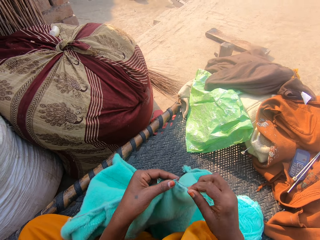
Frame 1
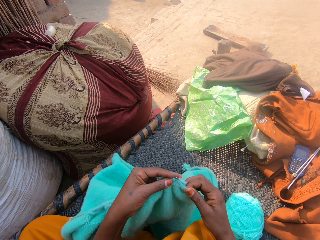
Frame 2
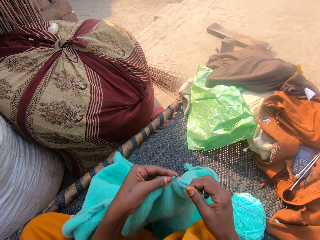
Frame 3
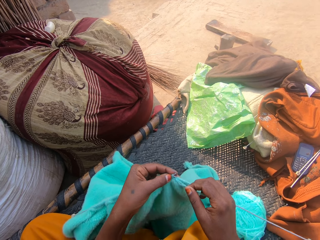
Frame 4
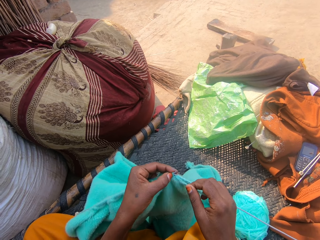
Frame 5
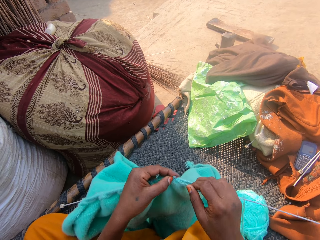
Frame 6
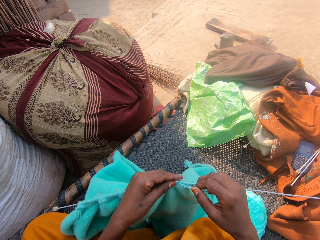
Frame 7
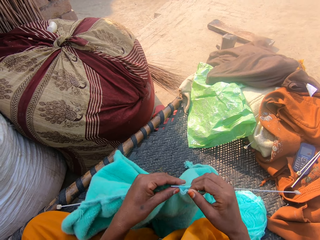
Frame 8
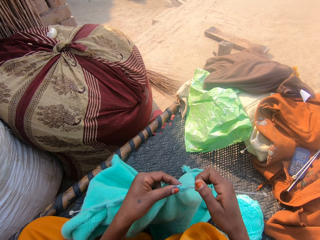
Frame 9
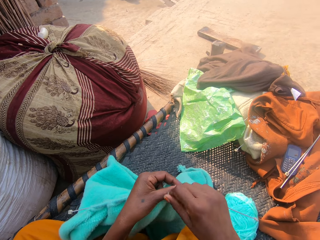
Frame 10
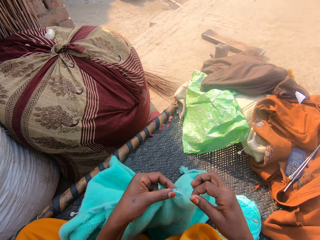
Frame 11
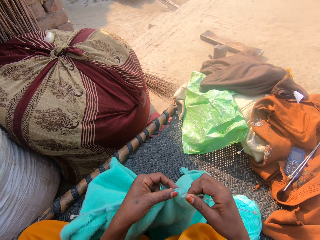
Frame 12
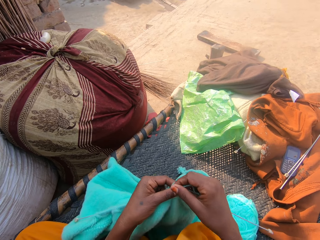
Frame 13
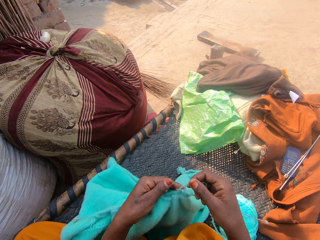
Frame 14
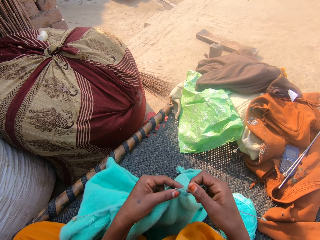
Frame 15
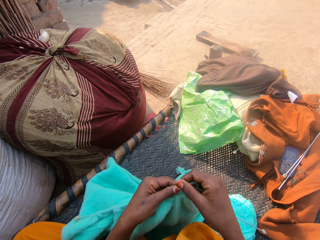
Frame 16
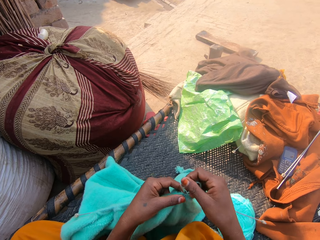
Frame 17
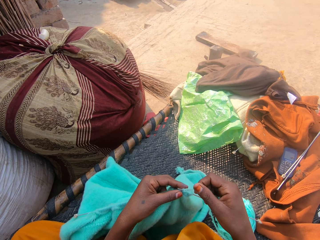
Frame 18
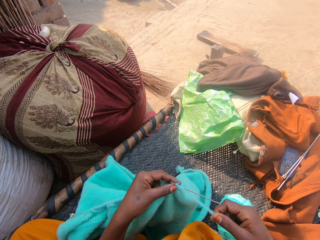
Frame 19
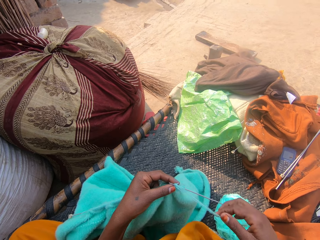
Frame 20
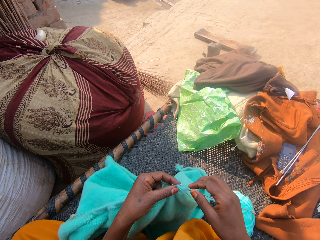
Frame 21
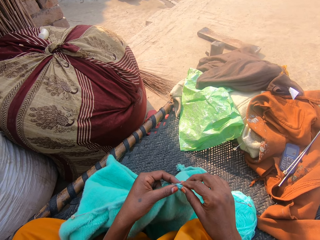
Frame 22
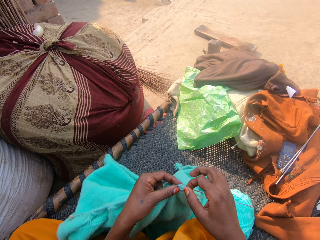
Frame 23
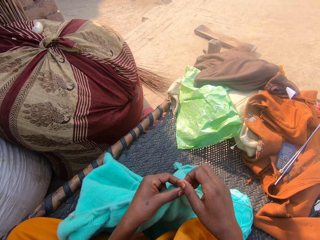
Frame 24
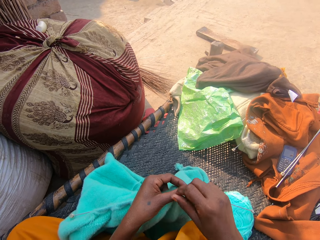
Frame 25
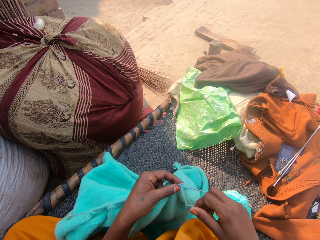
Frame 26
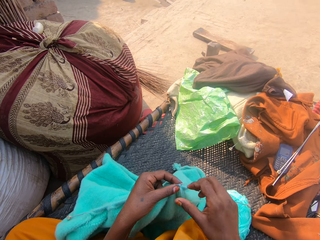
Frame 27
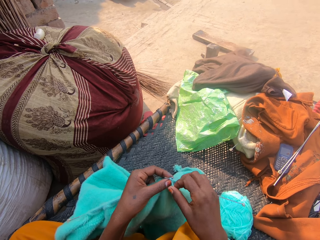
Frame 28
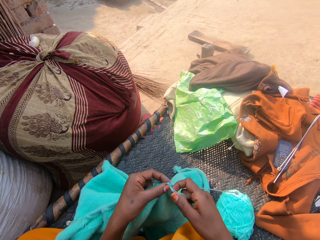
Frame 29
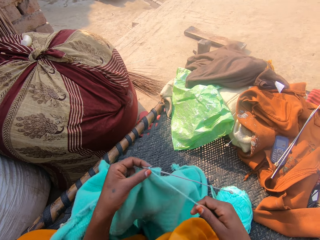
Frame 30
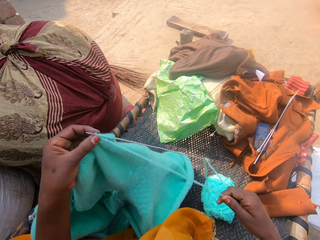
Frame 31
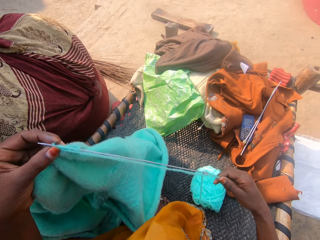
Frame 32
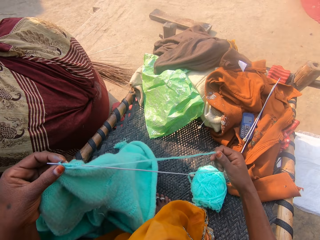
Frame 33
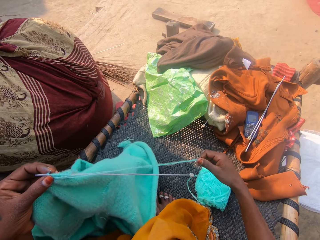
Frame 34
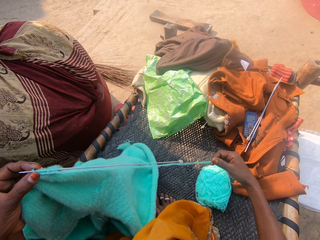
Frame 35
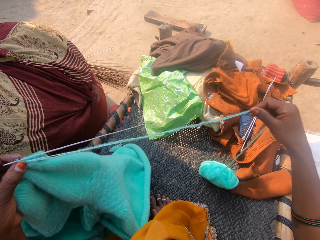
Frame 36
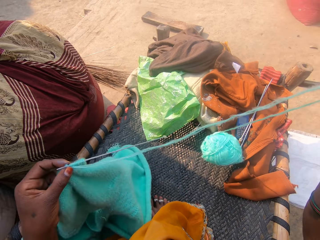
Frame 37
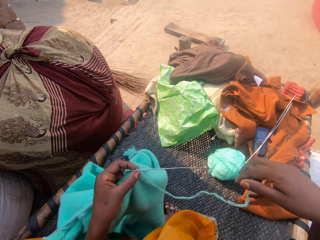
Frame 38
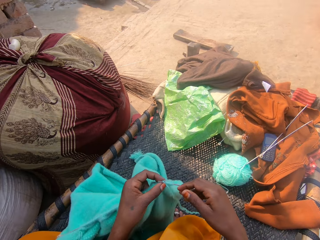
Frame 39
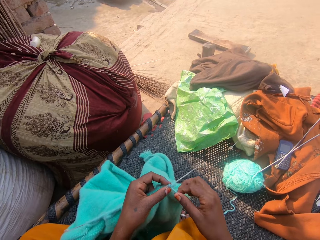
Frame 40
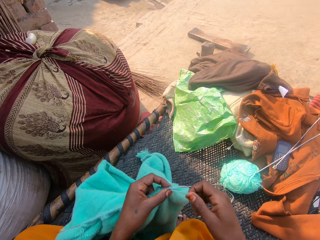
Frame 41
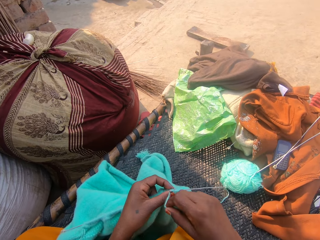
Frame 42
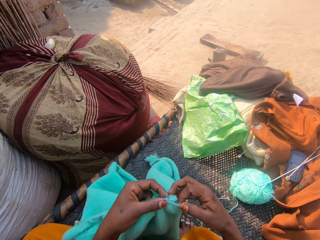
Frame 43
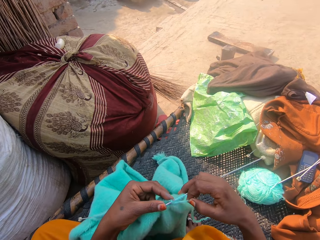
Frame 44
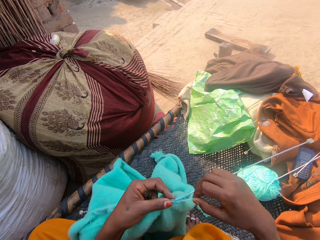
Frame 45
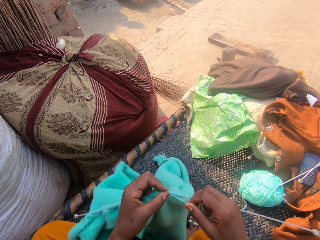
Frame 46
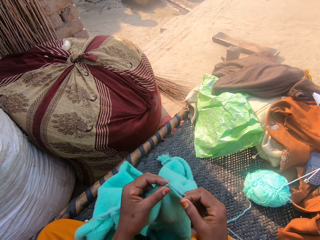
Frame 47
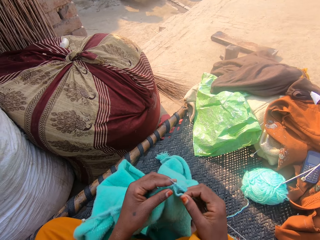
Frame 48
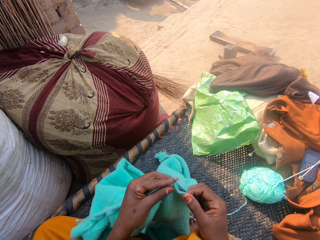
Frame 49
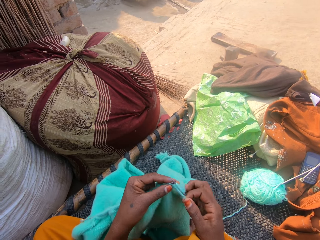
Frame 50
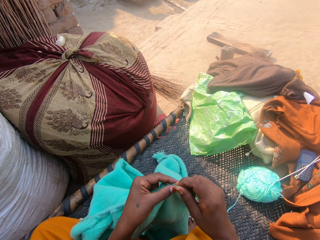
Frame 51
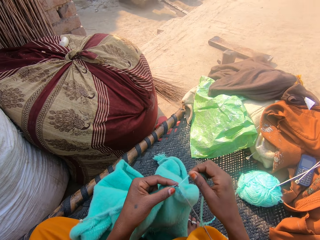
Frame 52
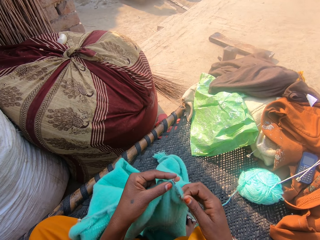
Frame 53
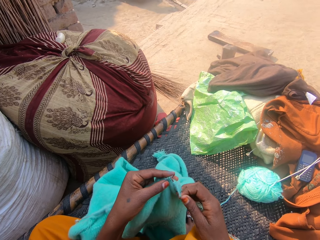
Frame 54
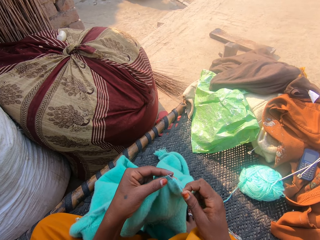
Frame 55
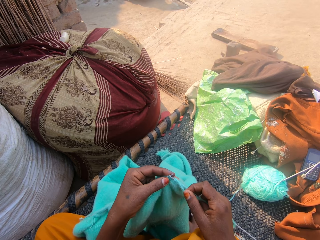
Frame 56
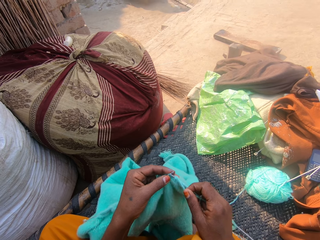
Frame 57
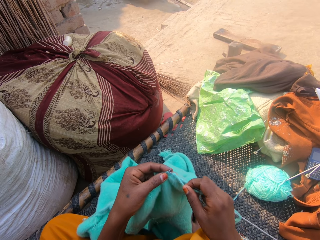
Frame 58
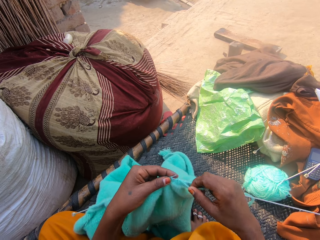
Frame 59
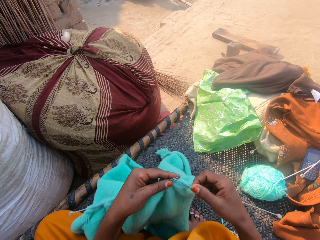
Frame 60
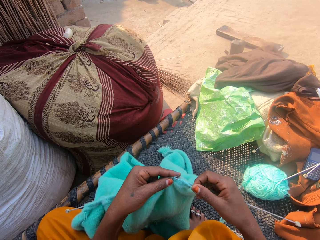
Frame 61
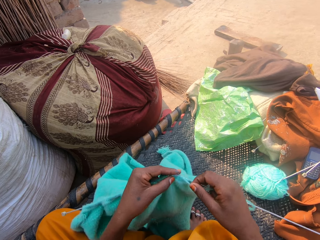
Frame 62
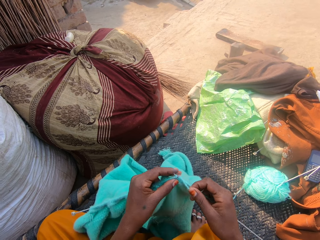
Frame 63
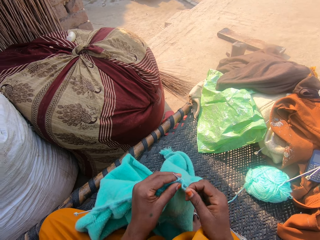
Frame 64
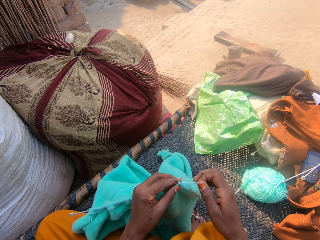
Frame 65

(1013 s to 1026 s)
The camera wearer stretches the thread. She adjusts the yarn with her right hand and pulls the thread. She rolls the thread to the crochet hook. She crochets with the yarn.

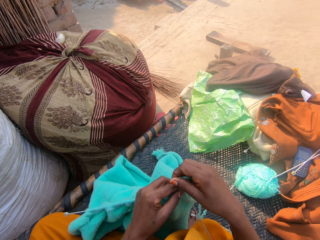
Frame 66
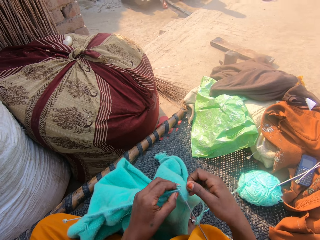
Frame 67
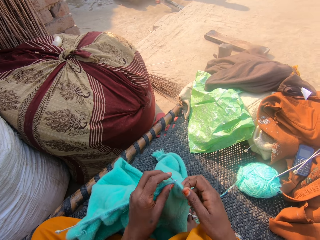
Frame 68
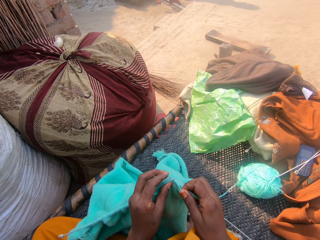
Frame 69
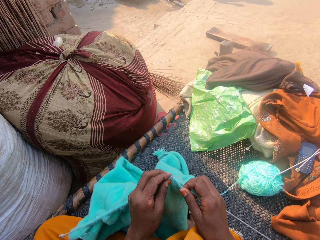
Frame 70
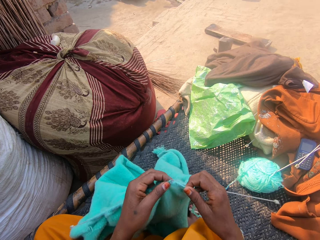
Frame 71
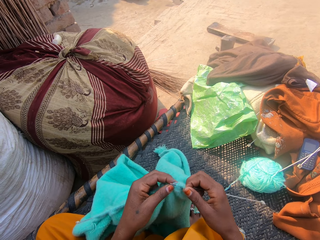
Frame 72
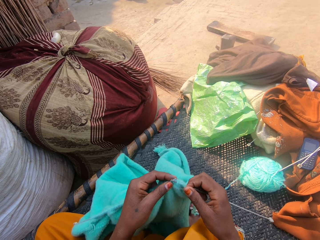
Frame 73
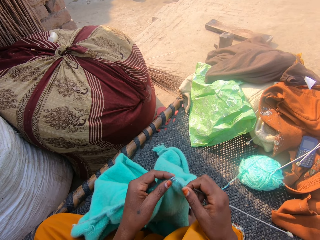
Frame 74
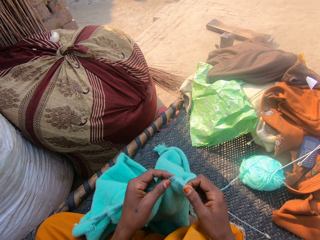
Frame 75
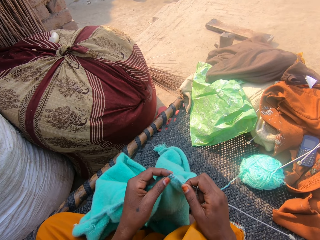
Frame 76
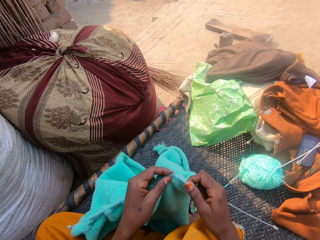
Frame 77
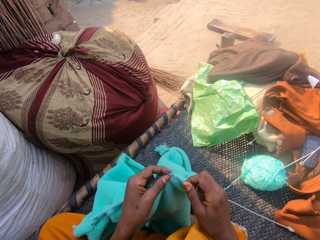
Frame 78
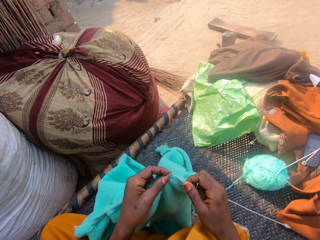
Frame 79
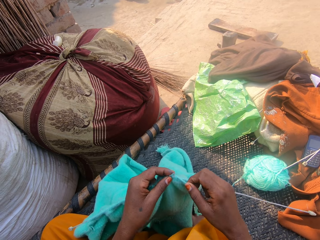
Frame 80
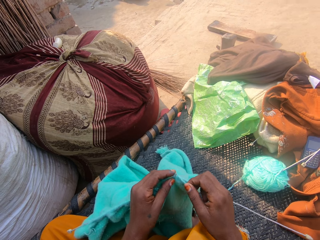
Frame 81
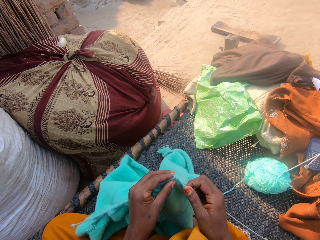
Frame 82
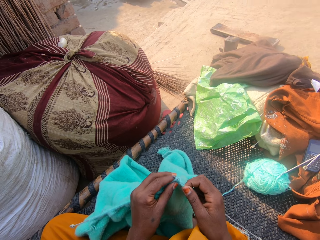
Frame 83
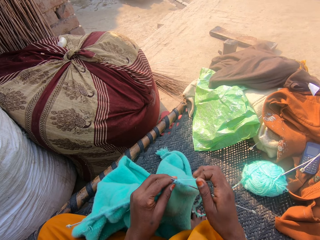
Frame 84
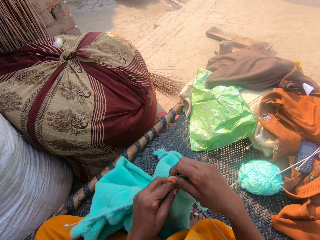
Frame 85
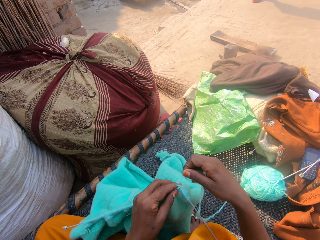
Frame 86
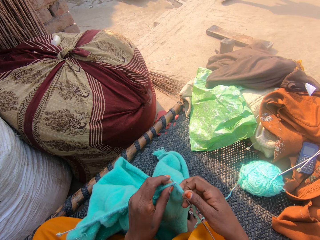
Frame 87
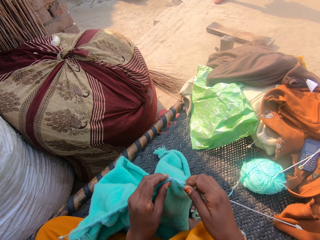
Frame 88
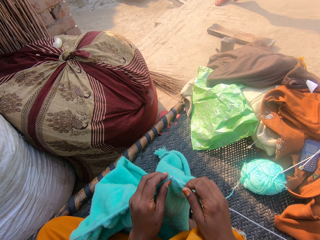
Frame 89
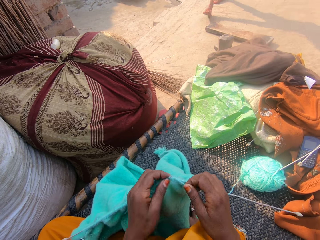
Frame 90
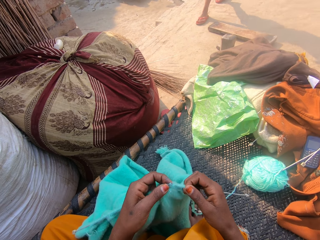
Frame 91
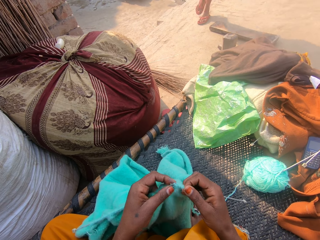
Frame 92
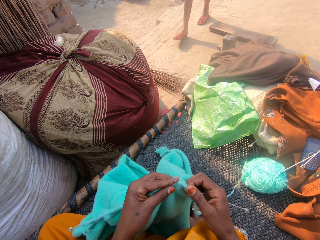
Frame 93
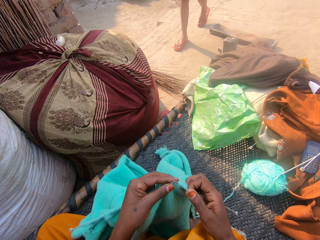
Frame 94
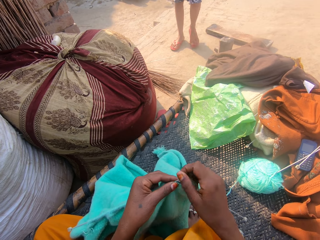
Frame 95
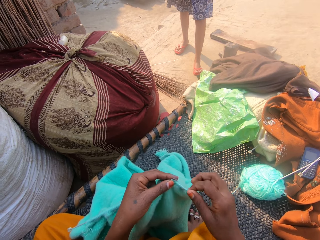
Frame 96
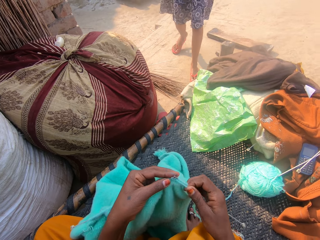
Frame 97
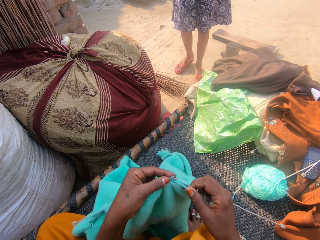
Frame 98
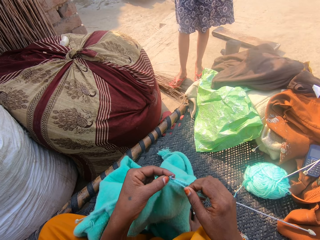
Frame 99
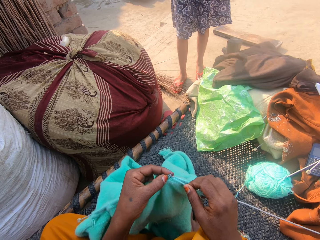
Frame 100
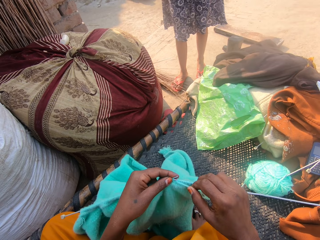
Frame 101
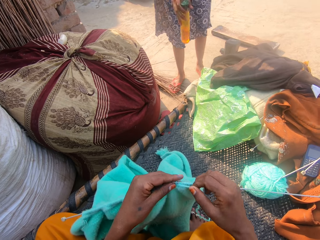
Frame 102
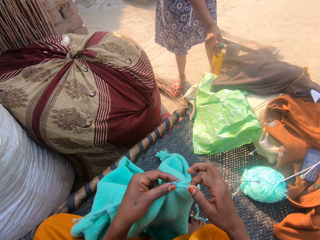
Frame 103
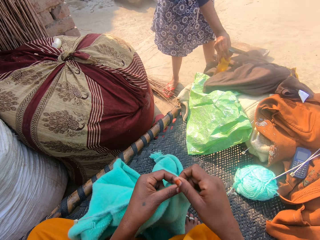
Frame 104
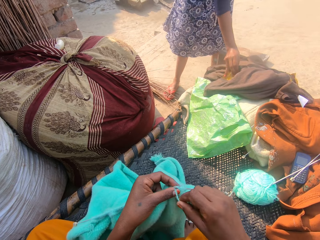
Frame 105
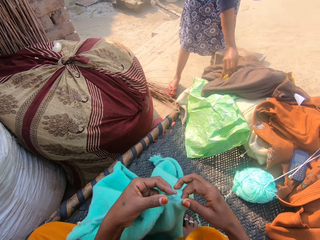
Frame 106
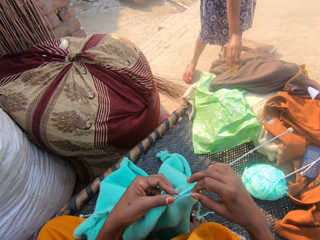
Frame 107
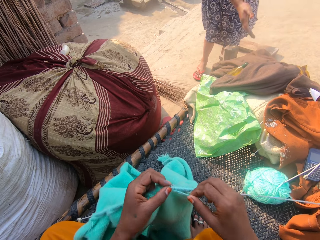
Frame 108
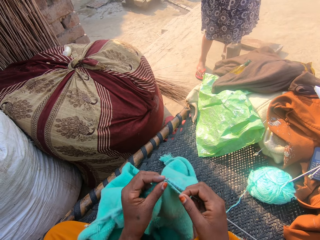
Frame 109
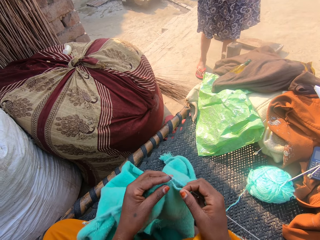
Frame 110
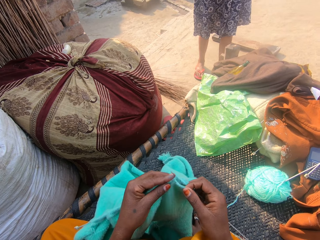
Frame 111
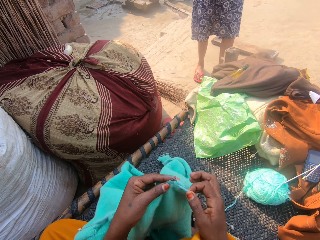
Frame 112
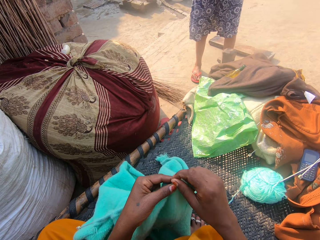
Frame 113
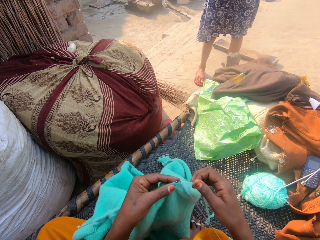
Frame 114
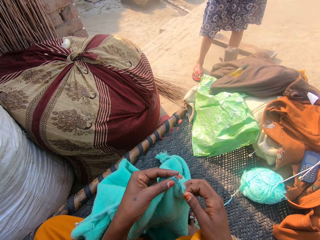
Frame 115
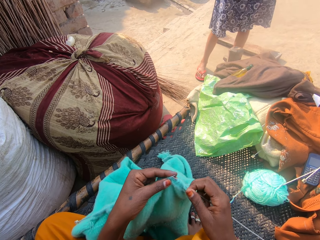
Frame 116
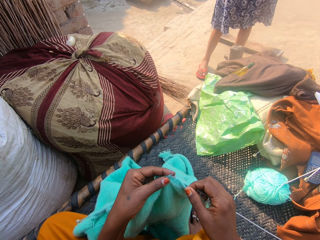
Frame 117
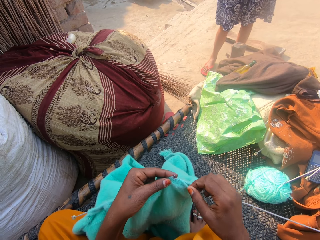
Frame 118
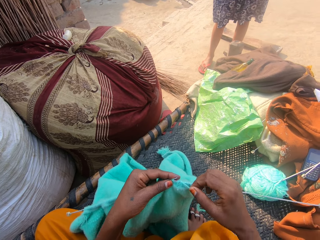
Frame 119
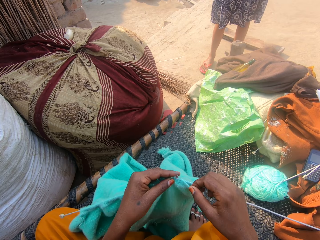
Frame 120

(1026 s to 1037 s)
A person bends down, puts a bottle down and stands up.
